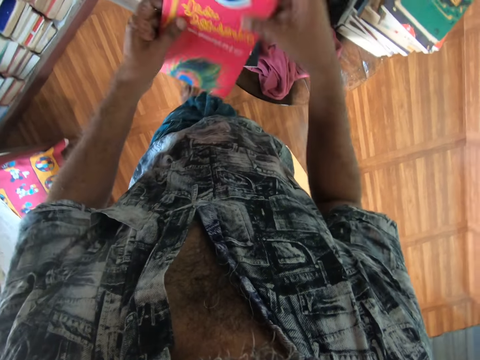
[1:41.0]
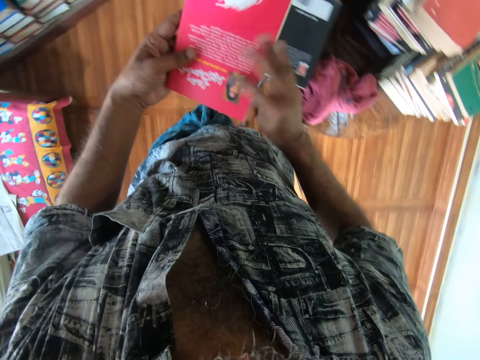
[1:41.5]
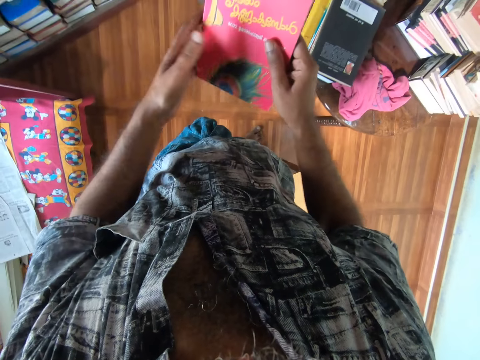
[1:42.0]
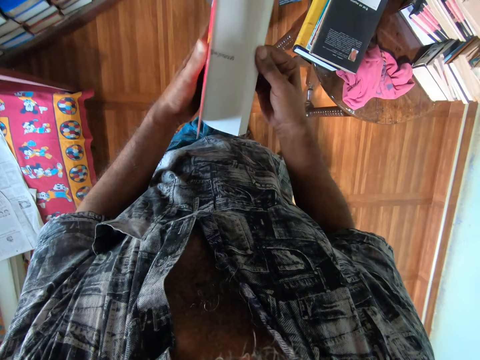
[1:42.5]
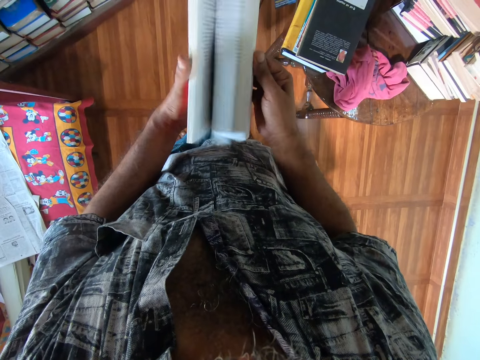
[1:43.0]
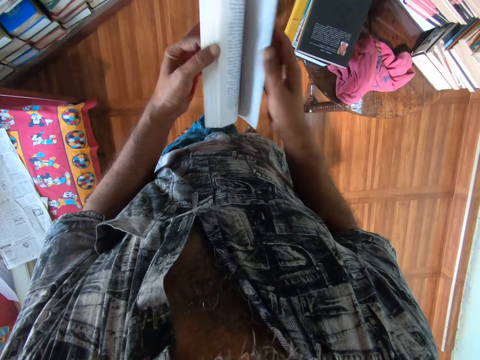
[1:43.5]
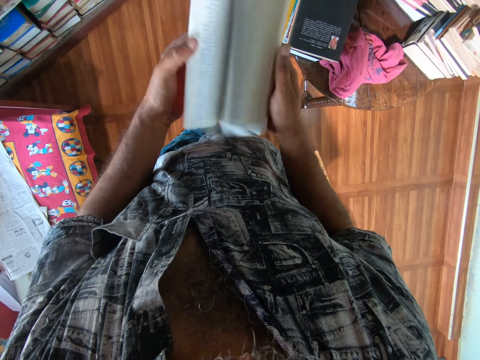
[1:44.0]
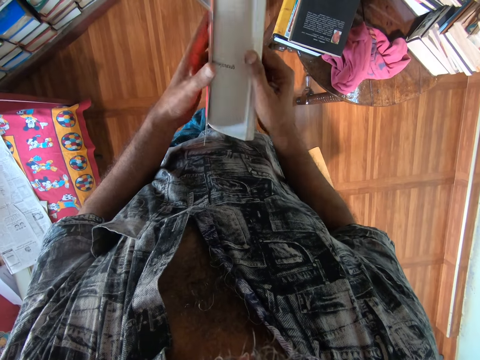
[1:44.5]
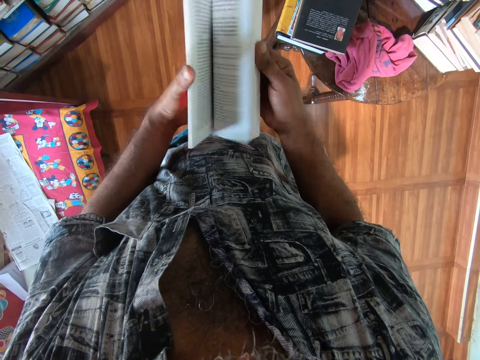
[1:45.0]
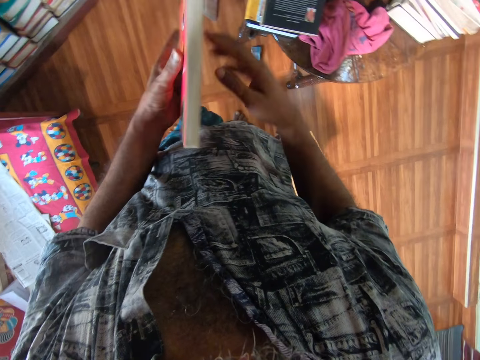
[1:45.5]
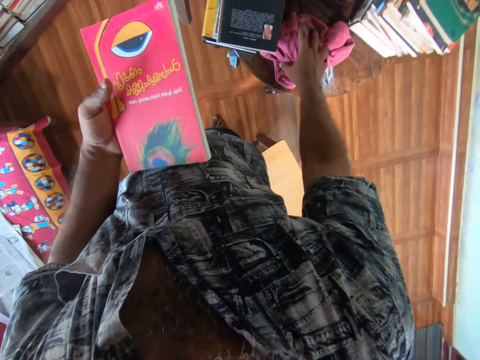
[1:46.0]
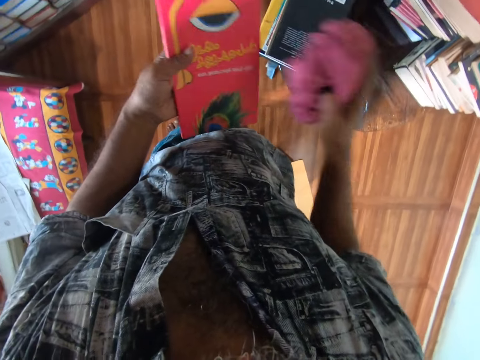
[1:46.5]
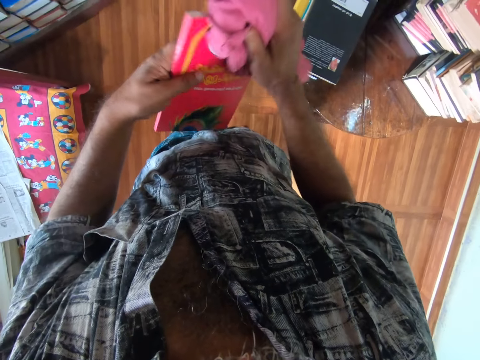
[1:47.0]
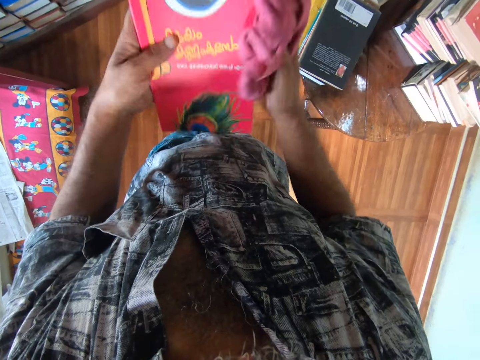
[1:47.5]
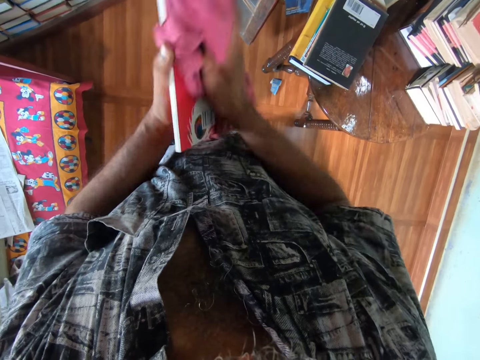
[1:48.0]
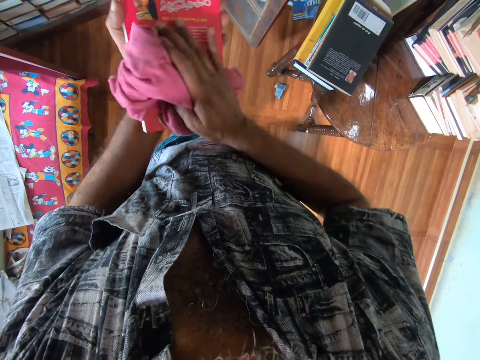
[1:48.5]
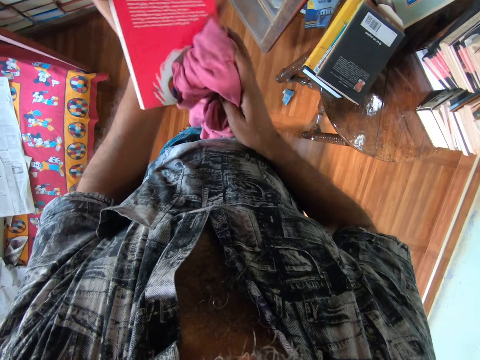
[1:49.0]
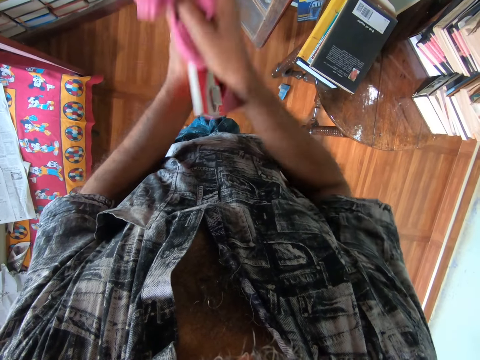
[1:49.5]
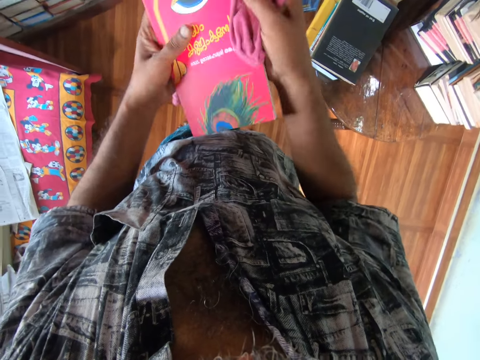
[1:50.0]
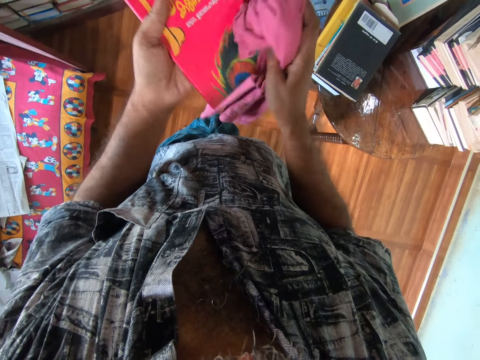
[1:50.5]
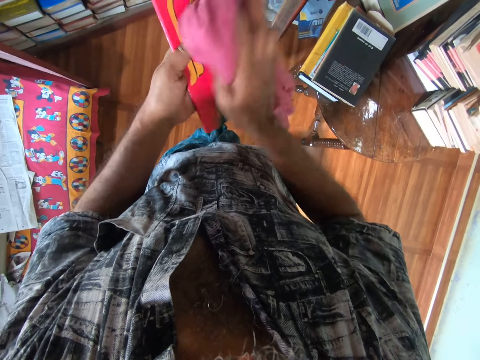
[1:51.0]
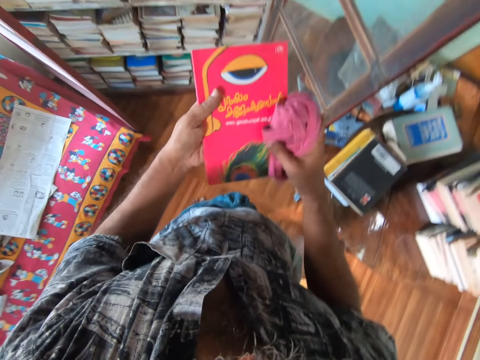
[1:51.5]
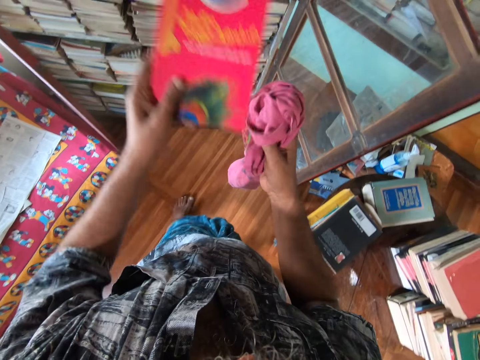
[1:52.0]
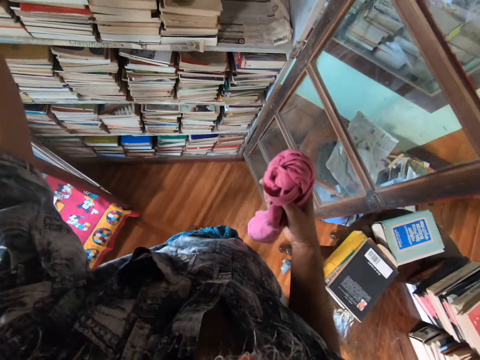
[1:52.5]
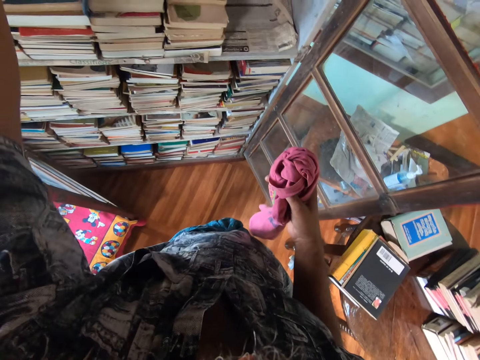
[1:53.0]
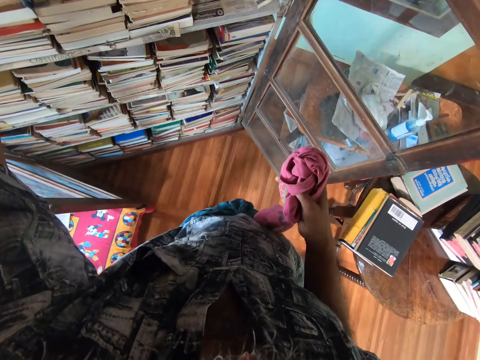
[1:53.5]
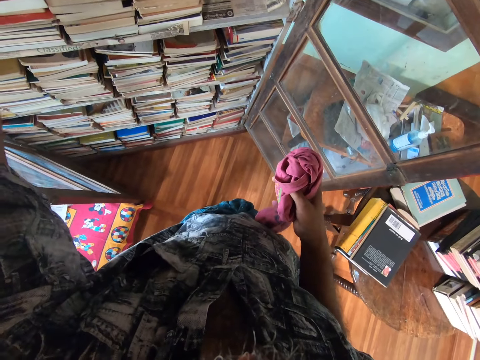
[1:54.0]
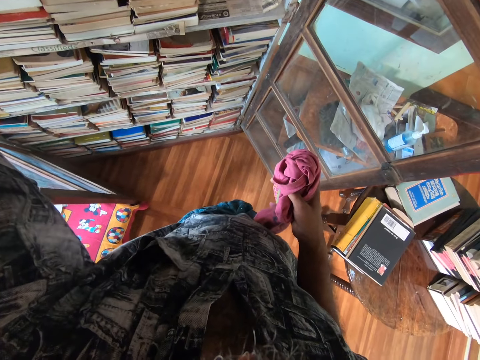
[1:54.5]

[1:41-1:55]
The camera wearer picks up a book. They turn the book and flip the pages of the book. They pick a towel from the table and wipe the book with the towel. They place the book on the cupboard shelf.

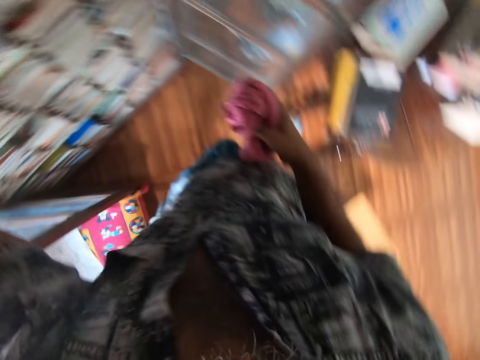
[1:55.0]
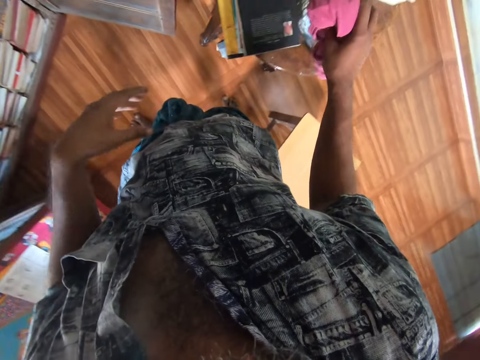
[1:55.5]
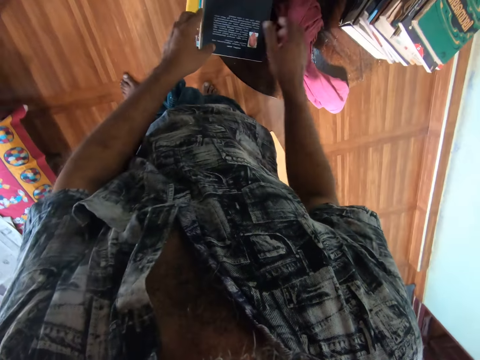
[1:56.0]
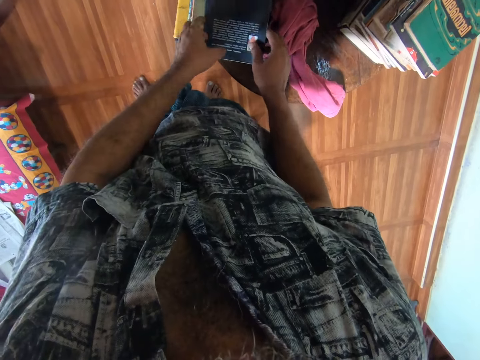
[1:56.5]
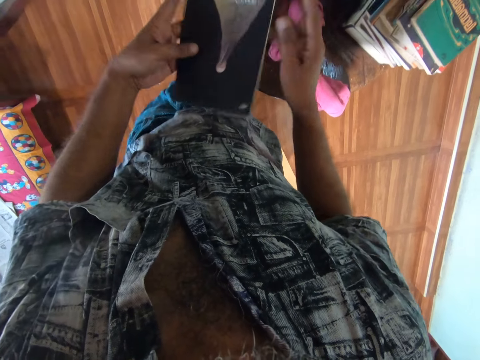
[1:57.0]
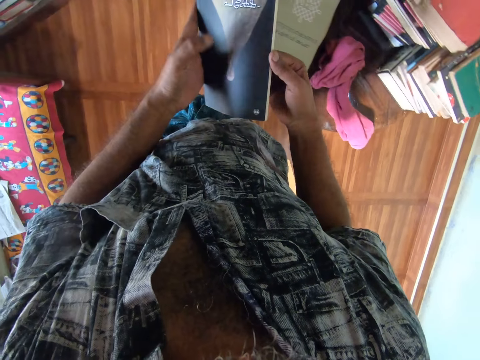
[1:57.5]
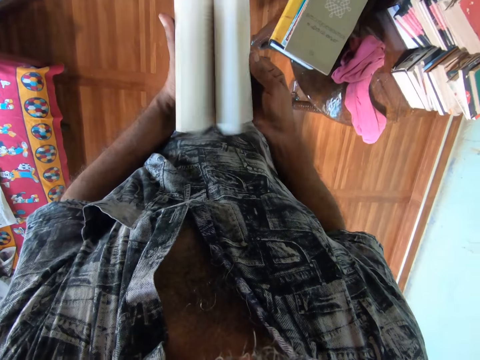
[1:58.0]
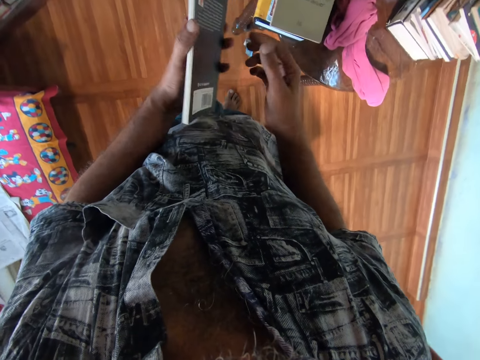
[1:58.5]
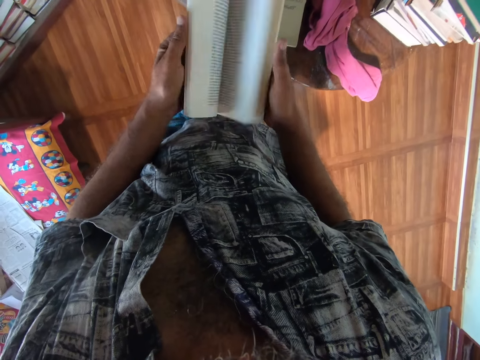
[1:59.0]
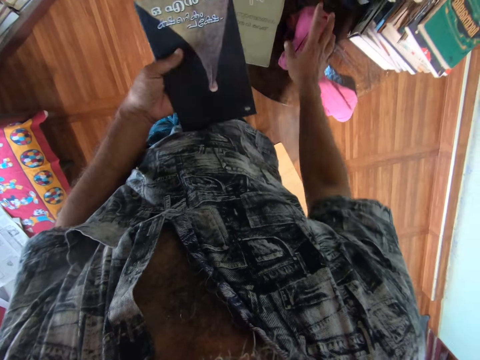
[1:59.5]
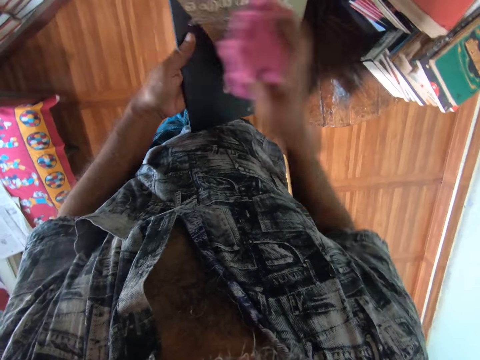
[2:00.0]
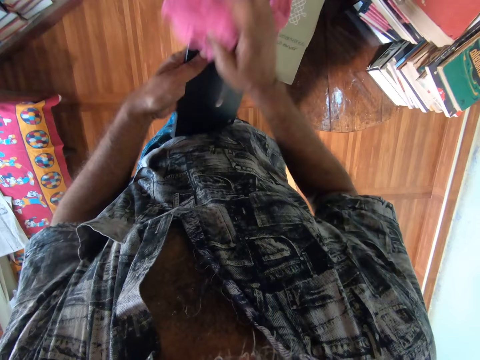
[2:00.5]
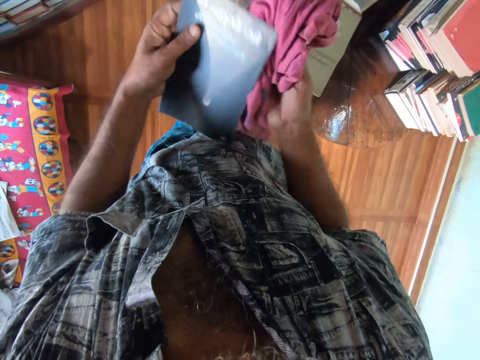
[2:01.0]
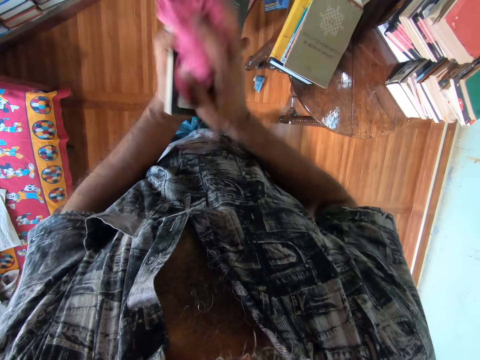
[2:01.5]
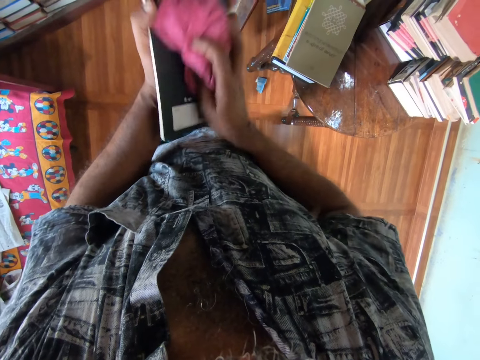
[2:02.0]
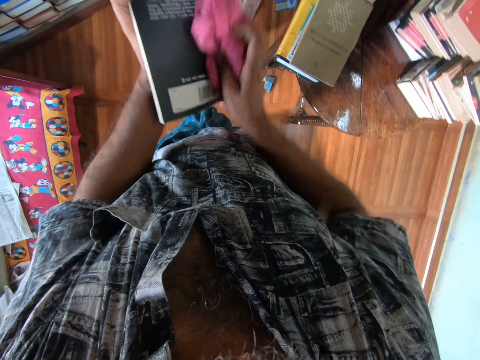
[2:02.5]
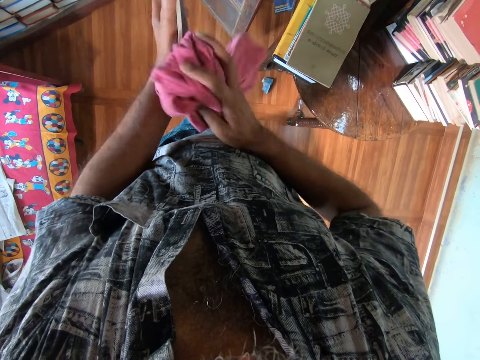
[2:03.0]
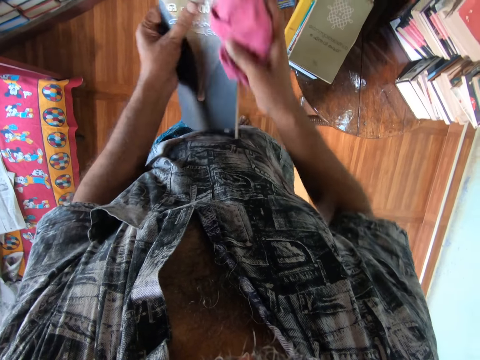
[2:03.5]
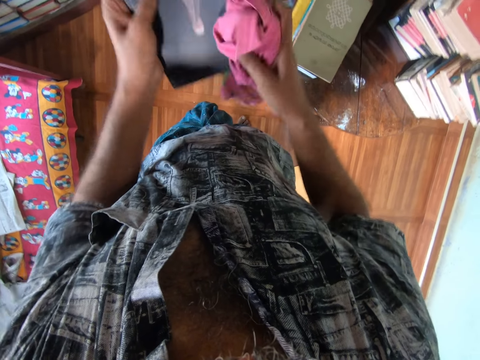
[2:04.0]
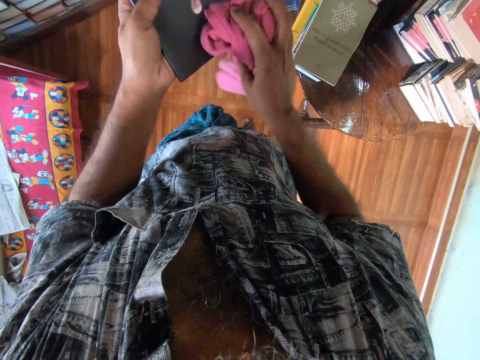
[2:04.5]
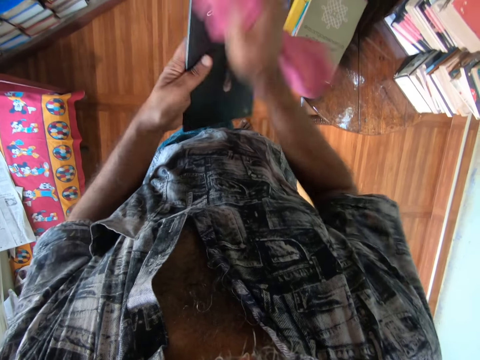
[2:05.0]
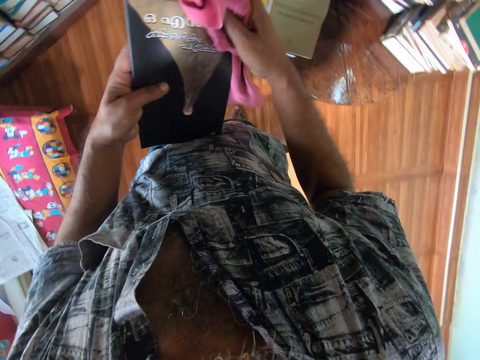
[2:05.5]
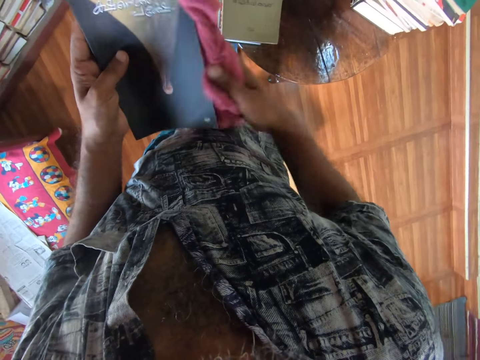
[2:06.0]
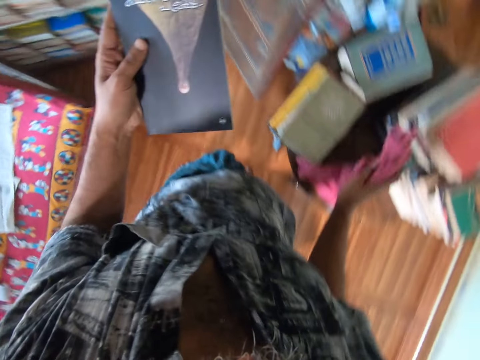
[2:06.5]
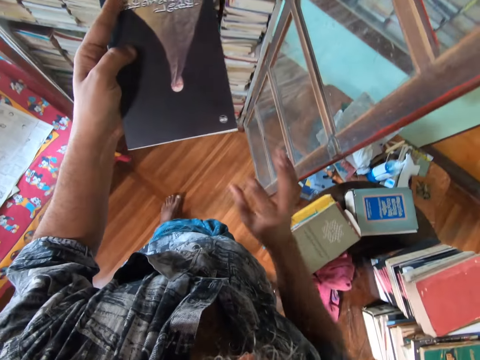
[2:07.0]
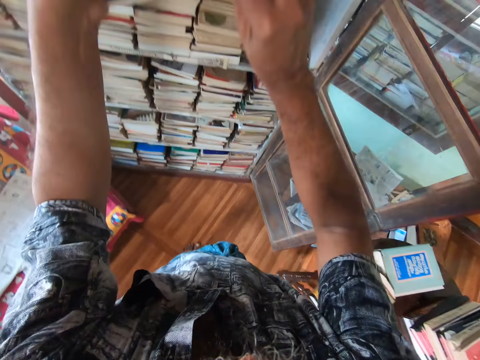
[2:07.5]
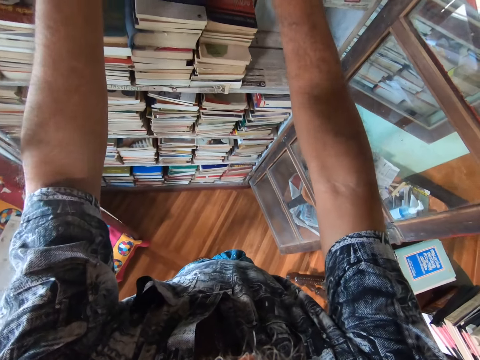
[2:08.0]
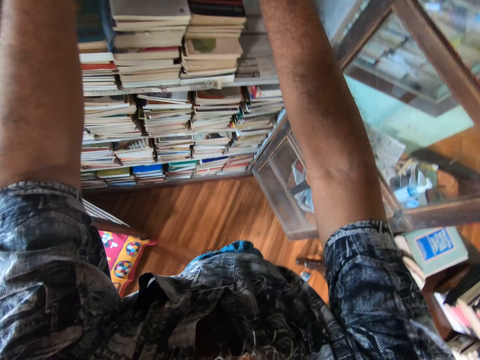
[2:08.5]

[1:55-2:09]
The camera wearer places the towel on the table. They pick a book from the table and flip the pages of the book. They pick the towel from the table and wipe the book with the towel. They place the towel on the table and place the book inside the shelf.
